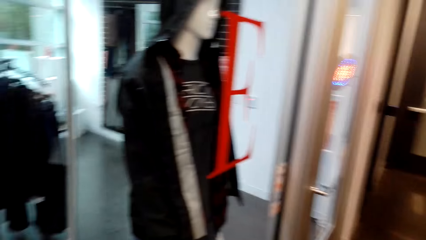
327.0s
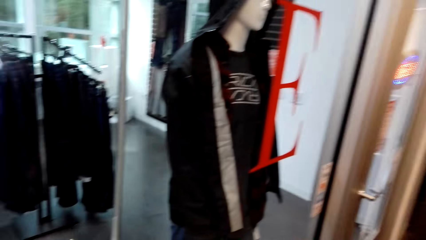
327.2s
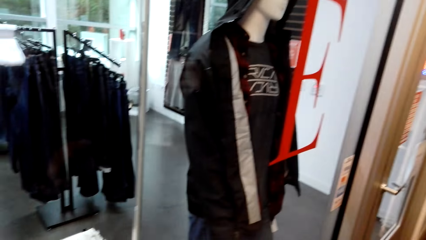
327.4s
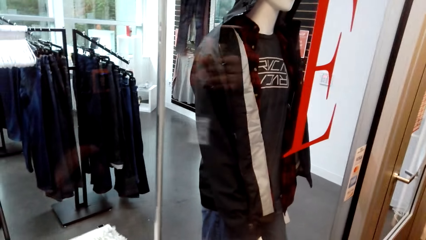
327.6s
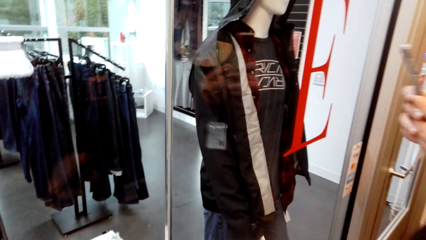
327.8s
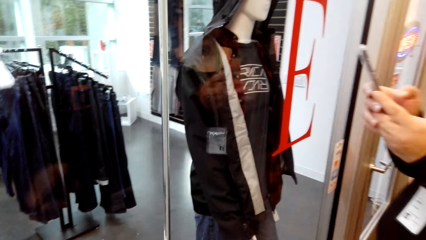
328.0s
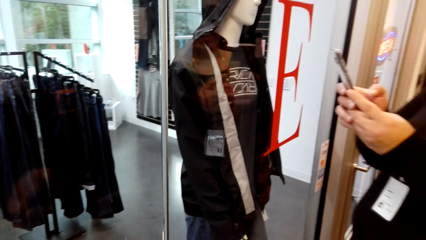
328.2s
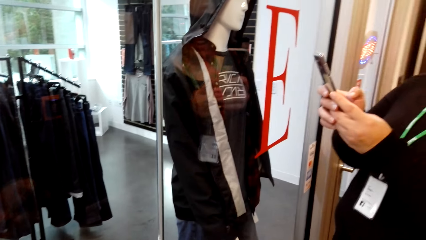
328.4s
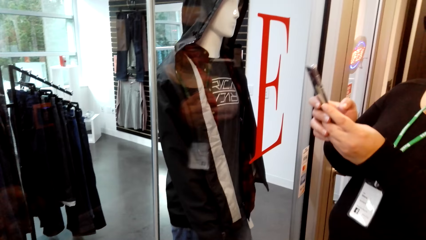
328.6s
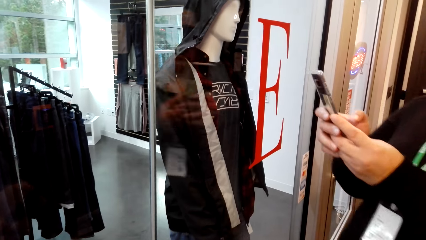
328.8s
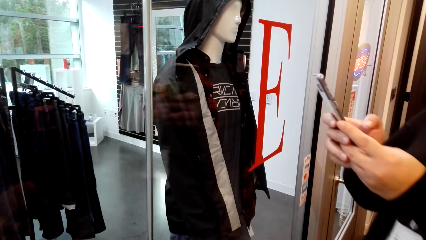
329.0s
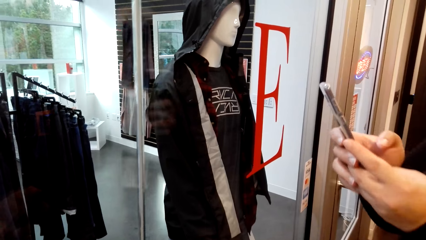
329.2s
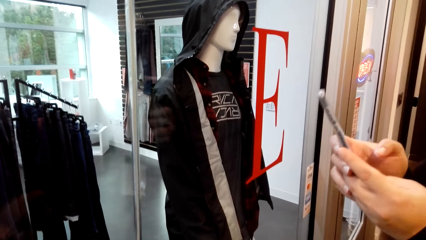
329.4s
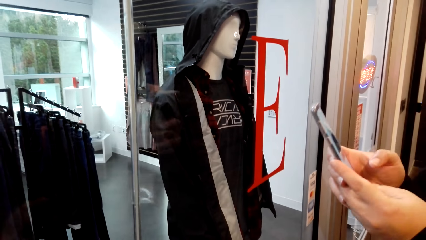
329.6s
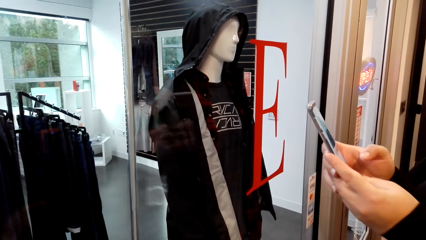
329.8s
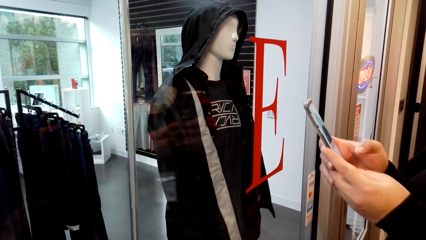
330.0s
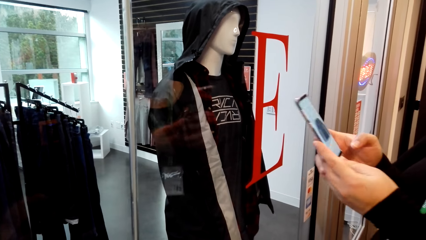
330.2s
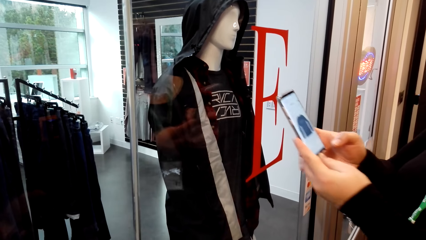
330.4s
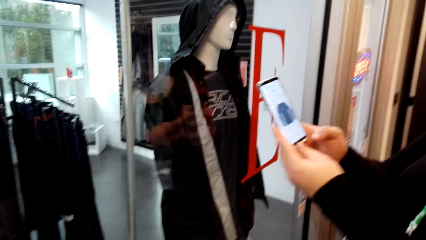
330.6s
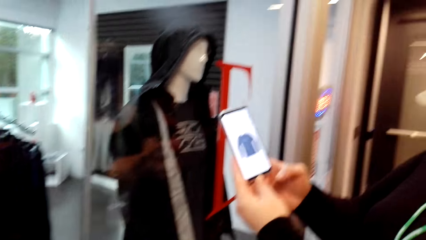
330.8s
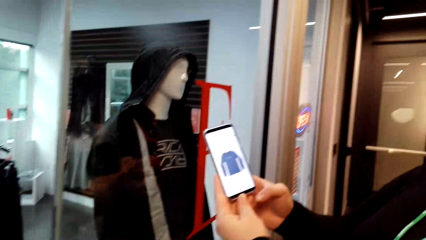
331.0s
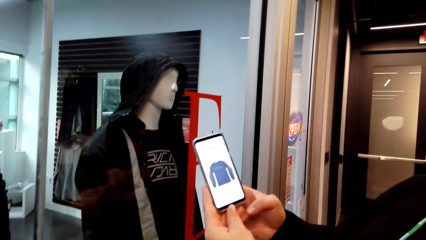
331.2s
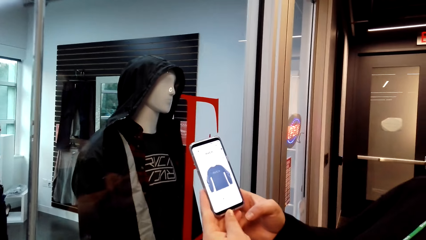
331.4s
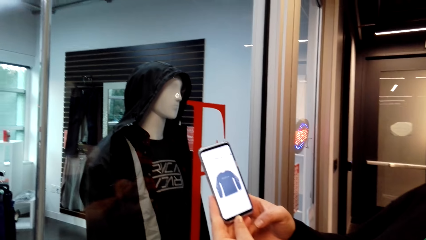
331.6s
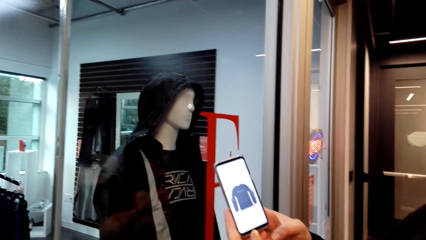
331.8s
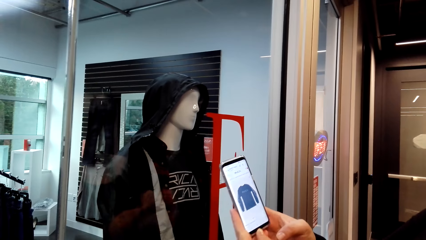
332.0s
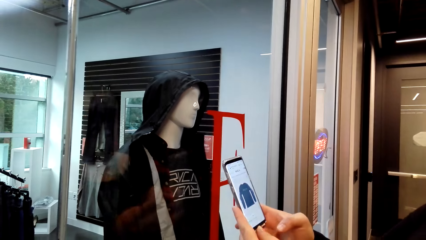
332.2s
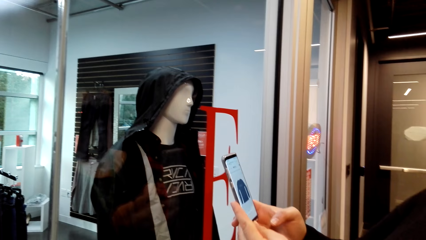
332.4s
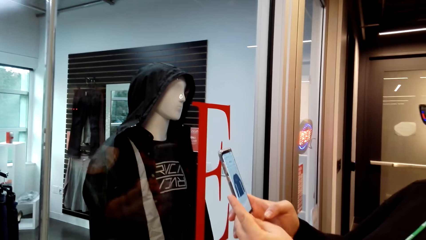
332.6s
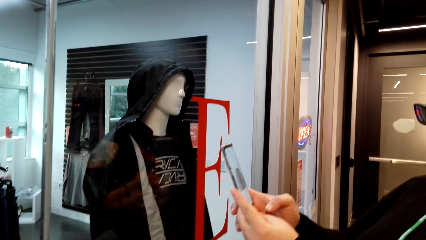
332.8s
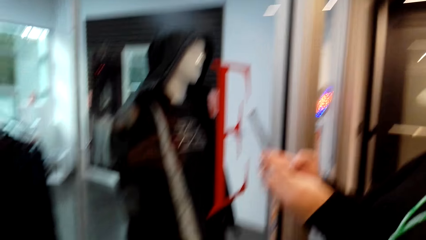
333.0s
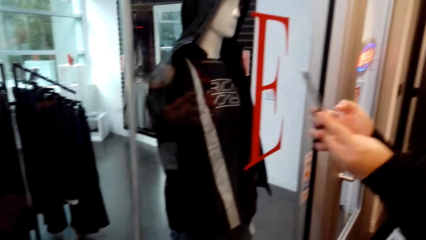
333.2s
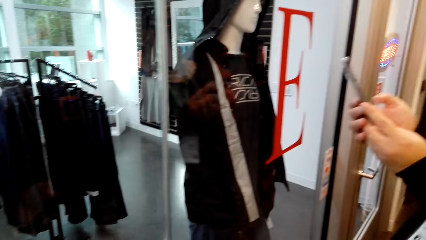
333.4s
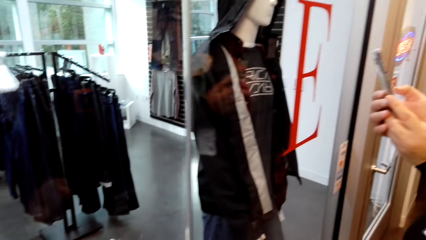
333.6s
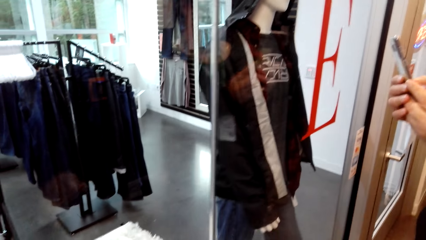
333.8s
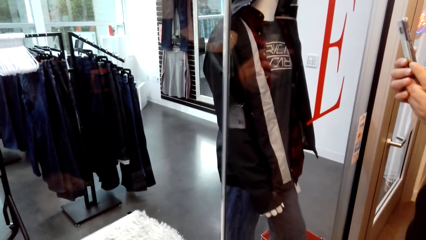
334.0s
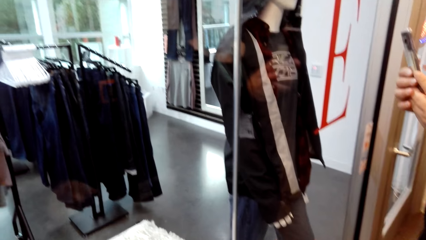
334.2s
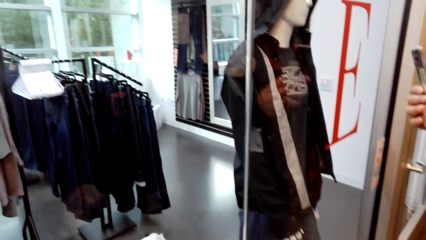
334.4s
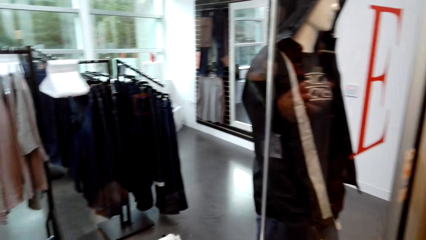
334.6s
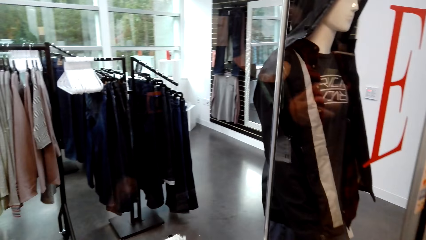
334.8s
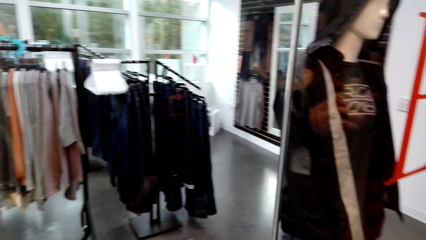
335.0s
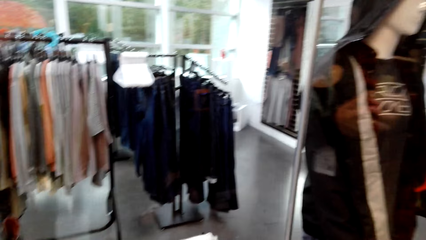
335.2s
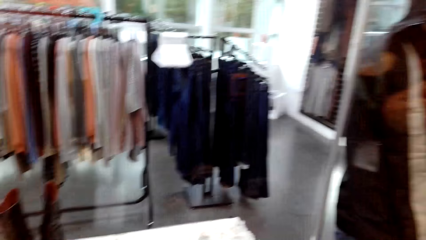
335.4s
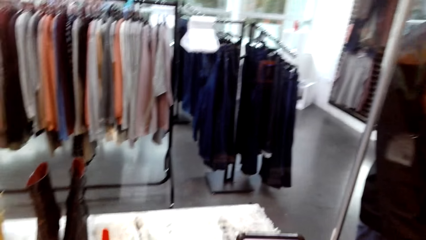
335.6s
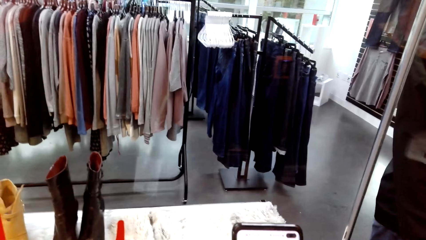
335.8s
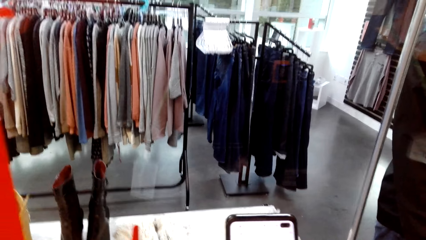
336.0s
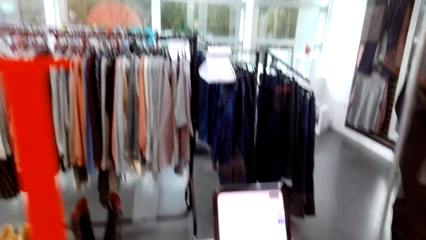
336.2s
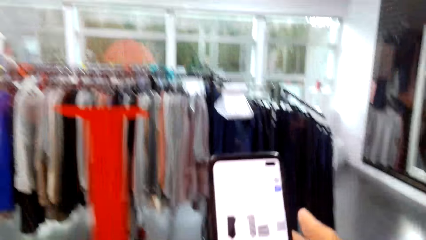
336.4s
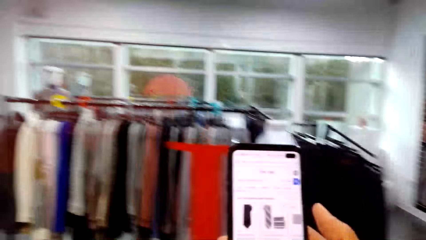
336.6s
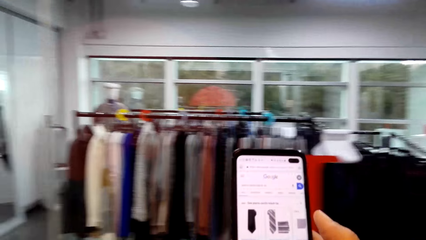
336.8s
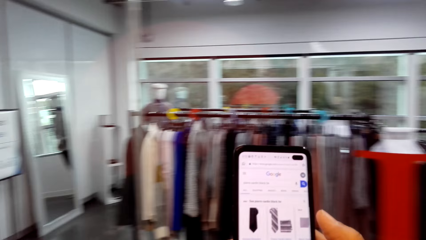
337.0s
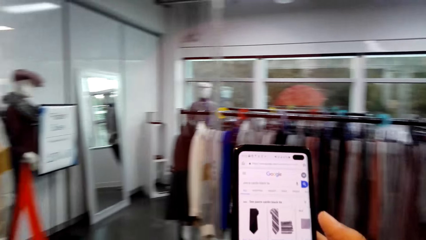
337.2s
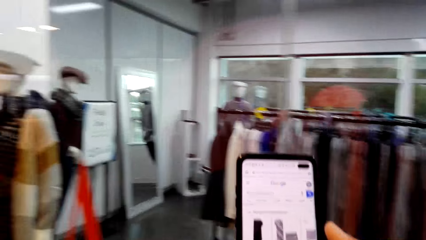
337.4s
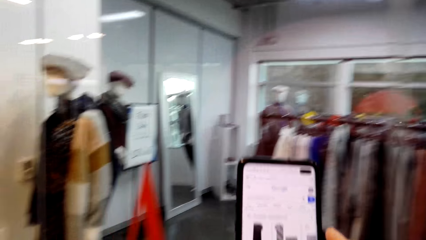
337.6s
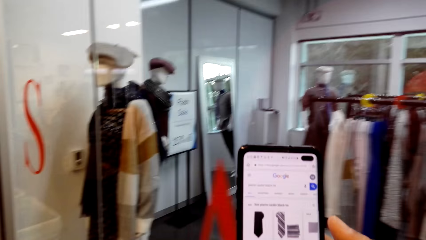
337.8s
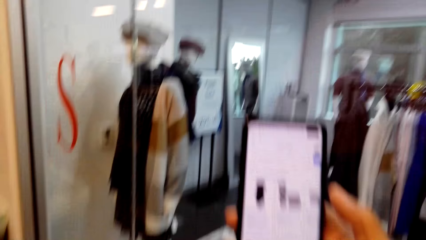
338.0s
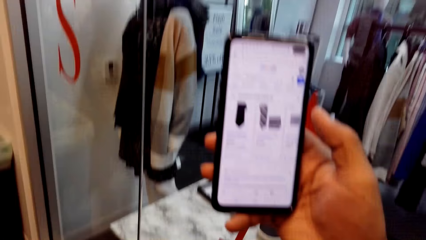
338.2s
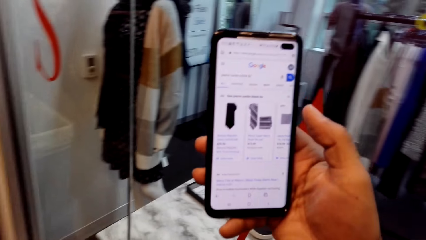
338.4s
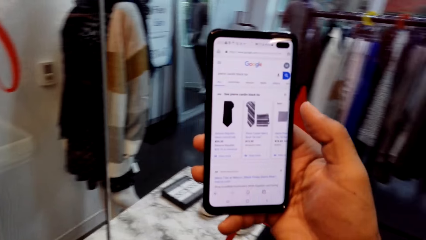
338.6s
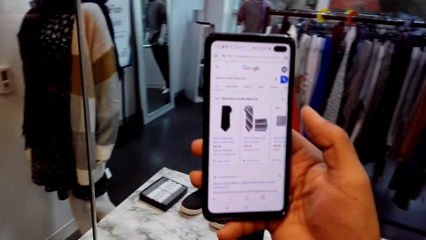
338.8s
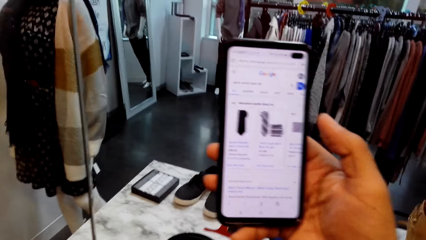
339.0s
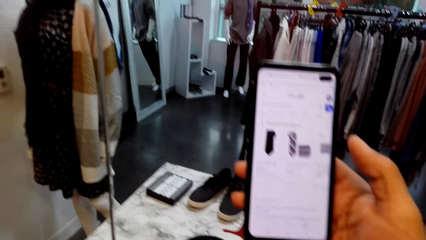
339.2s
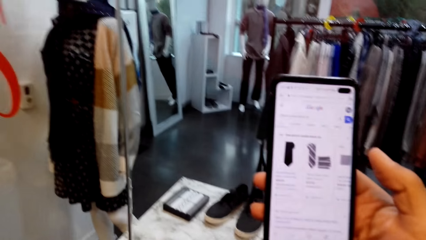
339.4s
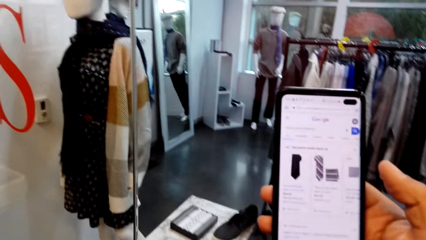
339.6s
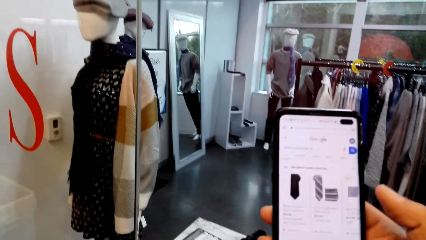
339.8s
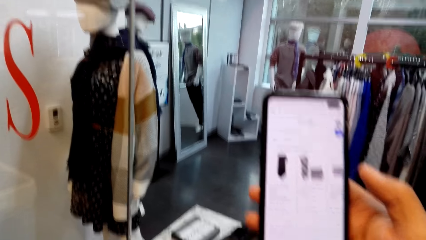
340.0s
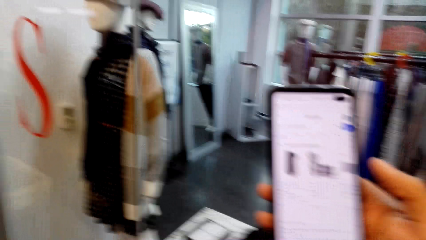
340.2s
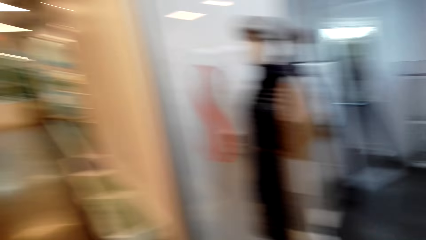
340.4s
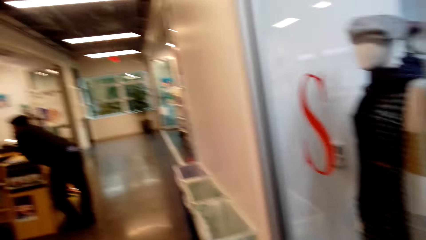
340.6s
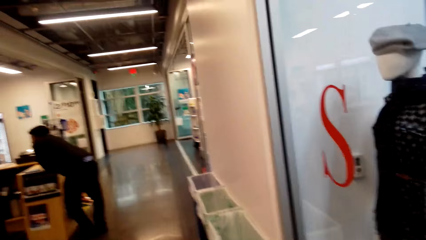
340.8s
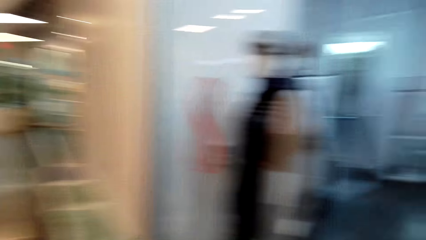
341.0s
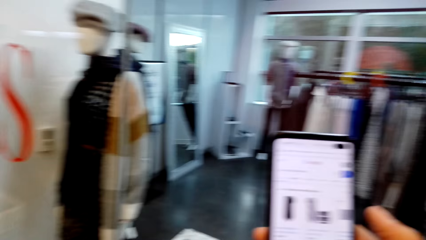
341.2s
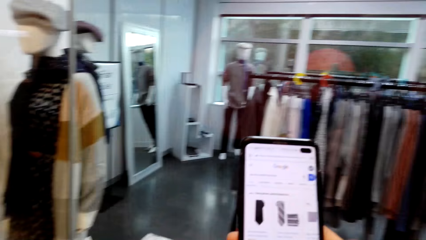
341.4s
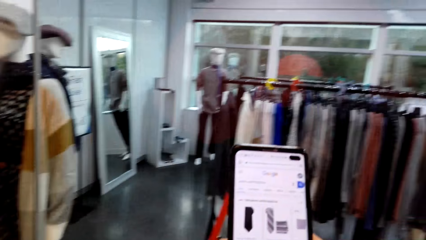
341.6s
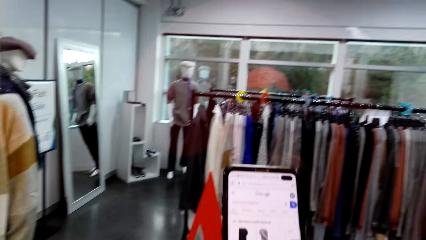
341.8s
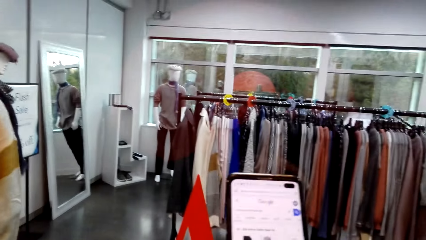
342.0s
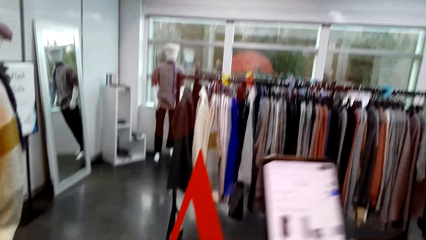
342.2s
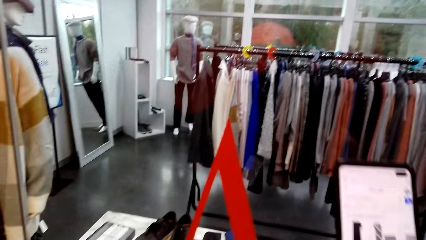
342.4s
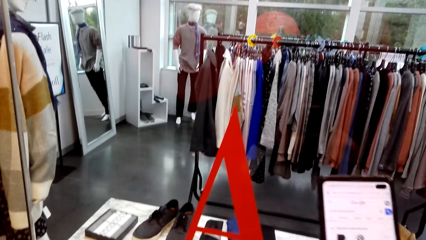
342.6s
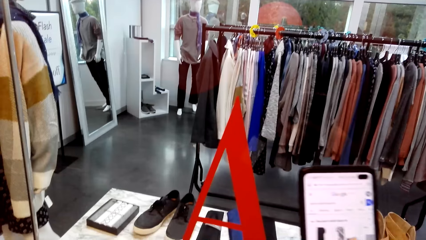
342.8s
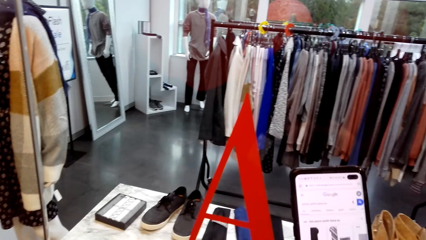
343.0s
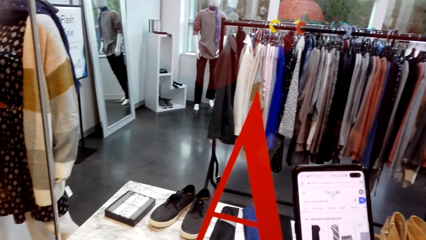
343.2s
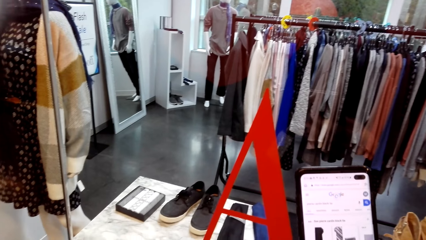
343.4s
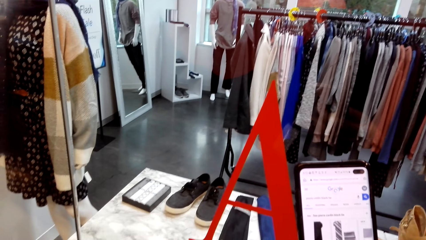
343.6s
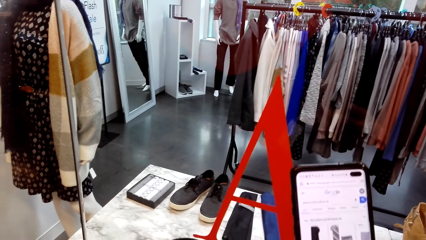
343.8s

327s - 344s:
The woman shows the camera wearer the image on the phone. The camera wearer operates the phone. They look at the phone. They look at a man.
